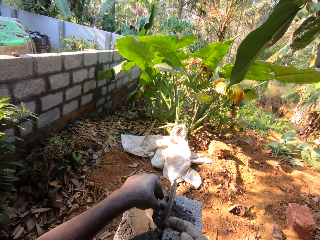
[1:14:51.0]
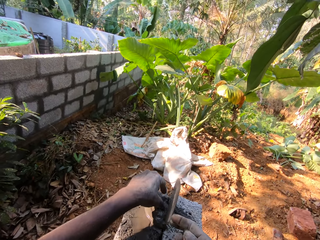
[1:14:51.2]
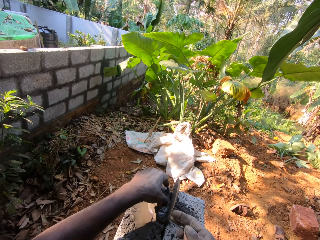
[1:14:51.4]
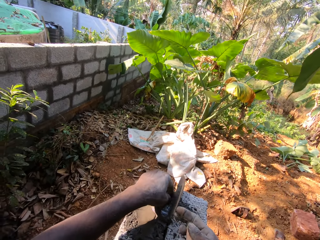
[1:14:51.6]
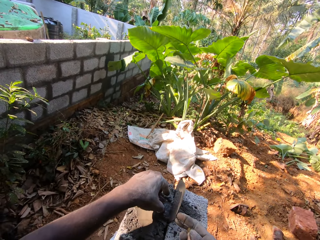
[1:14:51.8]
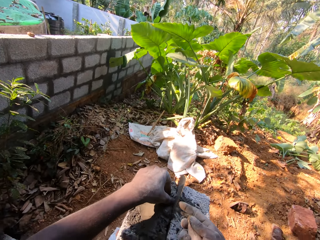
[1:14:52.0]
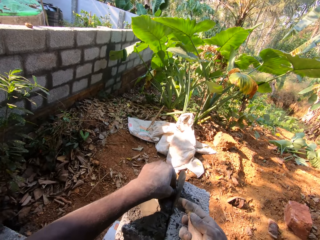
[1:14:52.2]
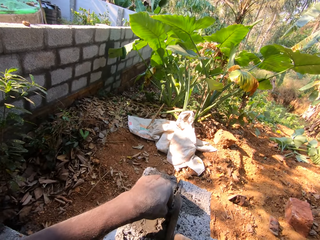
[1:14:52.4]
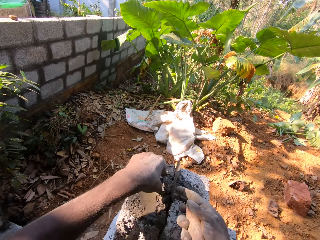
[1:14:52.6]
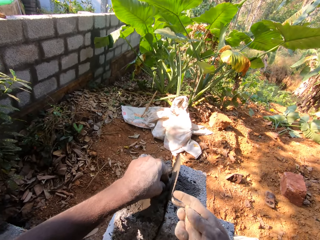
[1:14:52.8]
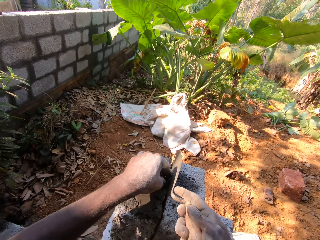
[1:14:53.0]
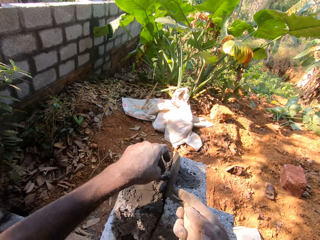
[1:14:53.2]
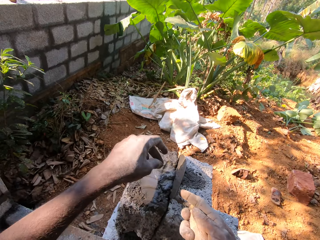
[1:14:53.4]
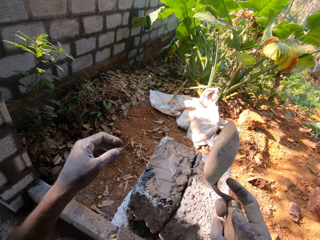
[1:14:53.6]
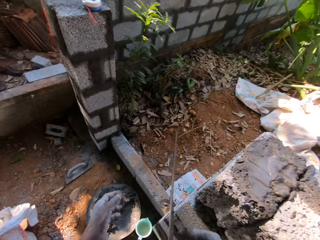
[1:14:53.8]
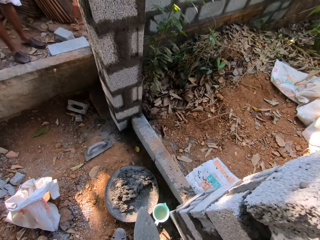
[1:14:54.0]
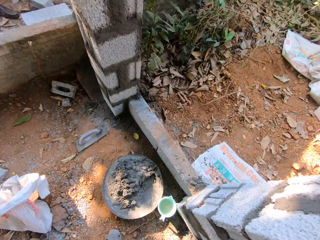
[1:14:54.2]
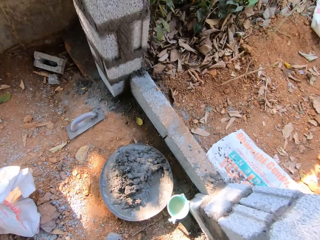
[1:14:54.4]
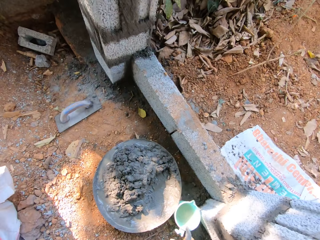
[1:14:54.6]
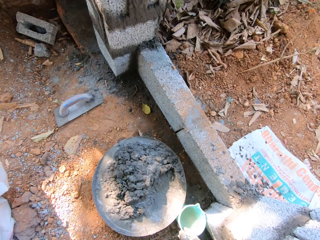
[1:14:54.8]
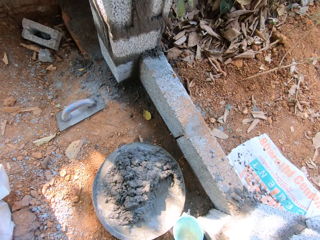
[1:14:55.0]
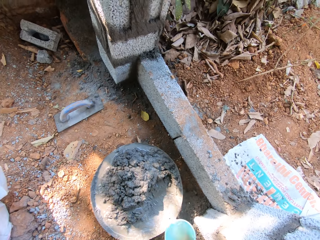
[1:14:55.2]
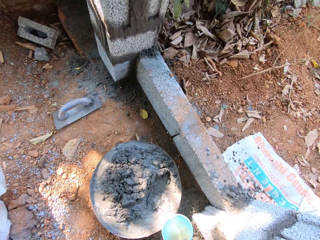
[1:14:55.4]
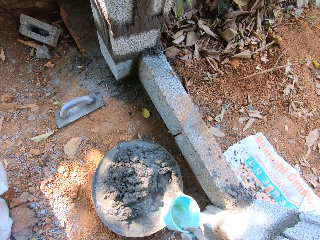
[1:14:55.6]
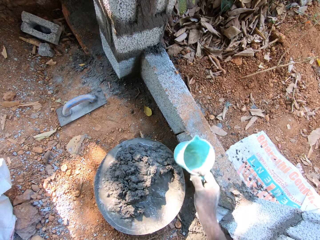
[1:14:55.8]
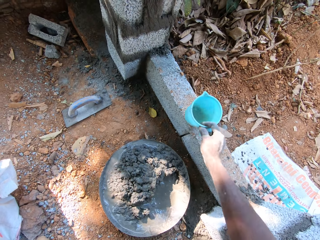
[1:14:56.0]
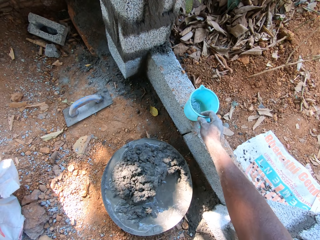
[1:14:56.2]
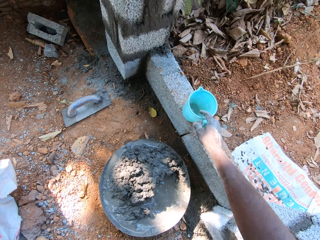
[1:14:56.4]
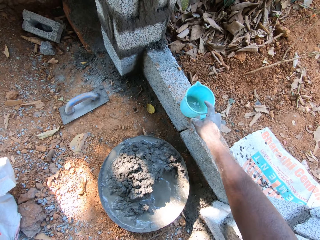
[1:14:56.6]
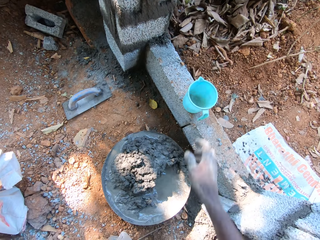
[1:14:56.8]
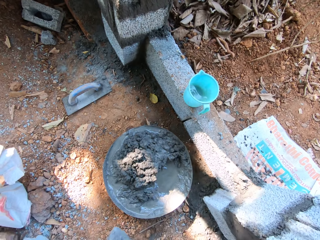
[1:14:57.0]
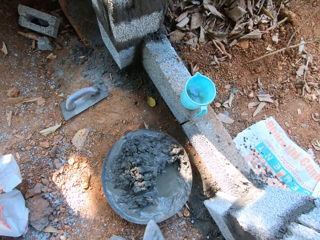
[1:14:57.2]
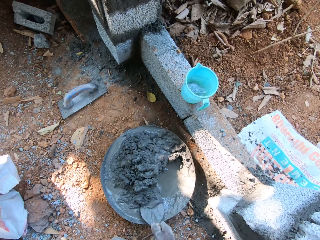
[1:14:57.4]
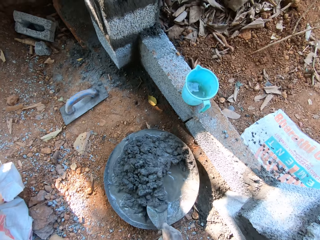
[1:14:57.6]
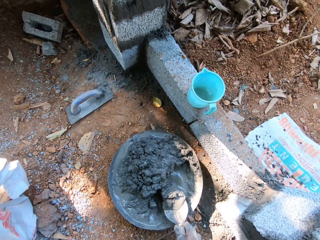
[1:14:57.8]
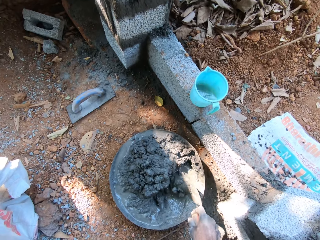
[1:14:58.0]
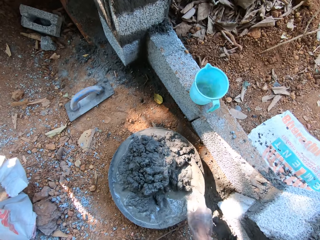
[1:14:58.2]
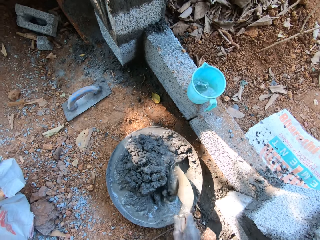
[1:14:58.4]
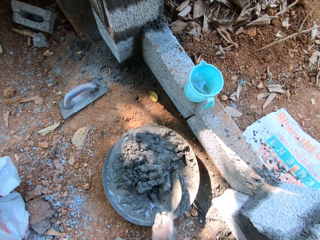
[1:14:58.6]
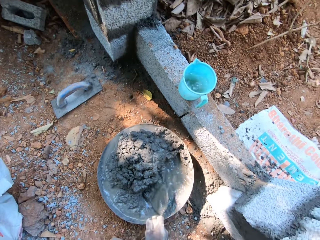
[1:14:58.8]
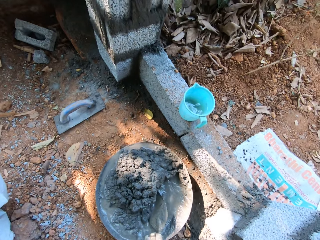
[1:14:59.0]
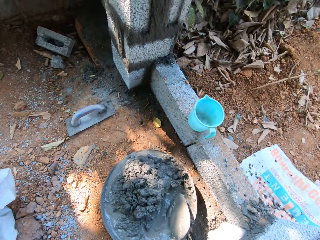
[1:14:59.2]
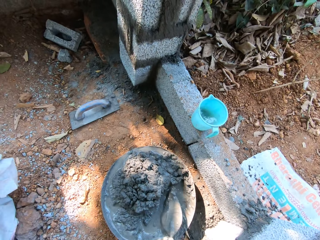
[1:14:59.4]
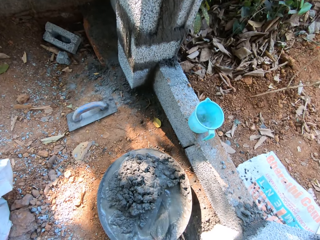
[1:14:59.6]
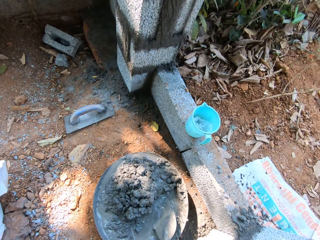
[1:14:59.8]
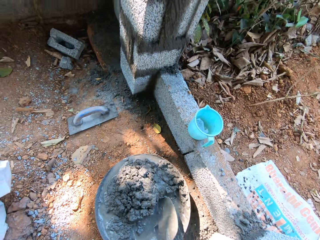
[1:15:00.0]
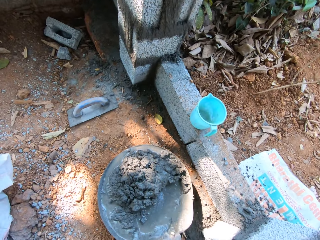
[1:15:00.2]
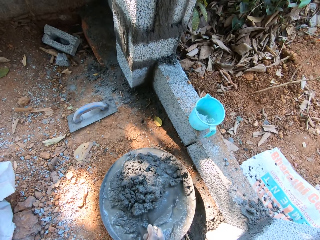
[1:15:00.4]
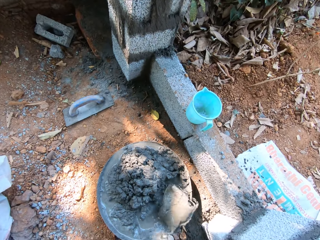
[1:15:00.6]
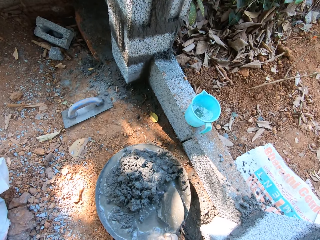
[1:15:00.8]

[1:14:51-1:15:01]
The camera wearer picks up the cup of water on the ground with his right hand. He pours water from the cup into the pan on the ground with his right hand. He places the cup of water on a brick with his right hand. He stirs concrete in the pan with the brick trowel in his right hand.

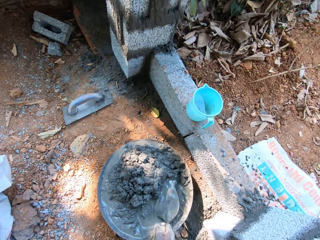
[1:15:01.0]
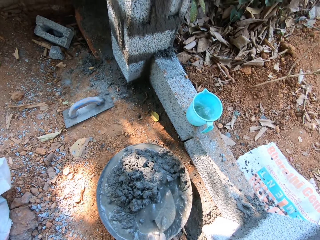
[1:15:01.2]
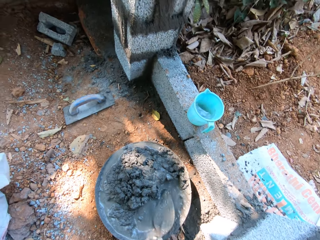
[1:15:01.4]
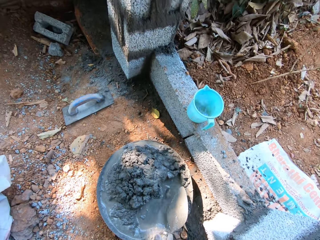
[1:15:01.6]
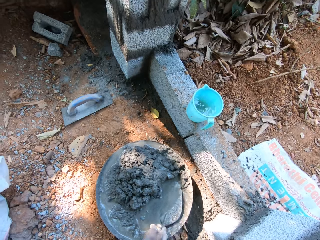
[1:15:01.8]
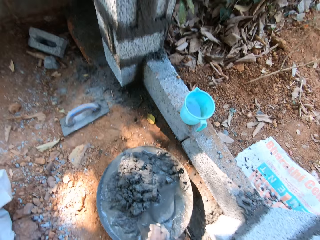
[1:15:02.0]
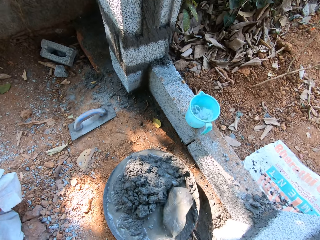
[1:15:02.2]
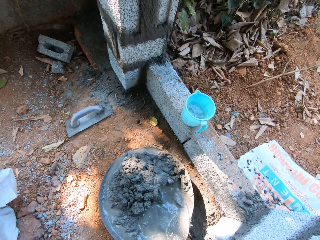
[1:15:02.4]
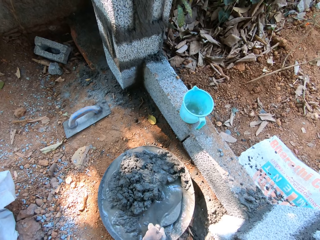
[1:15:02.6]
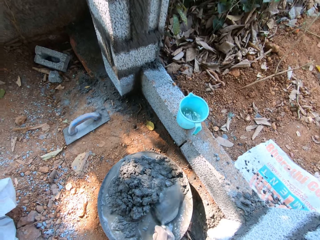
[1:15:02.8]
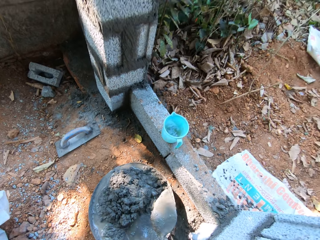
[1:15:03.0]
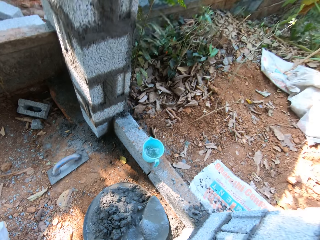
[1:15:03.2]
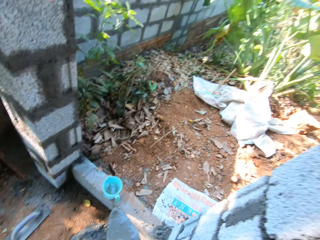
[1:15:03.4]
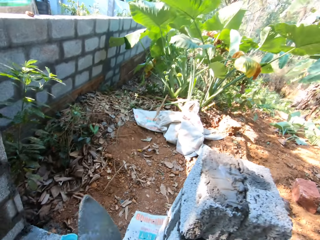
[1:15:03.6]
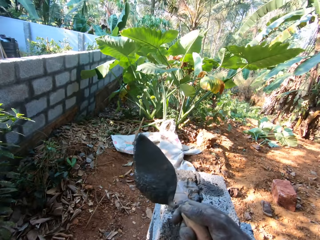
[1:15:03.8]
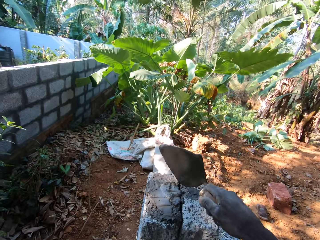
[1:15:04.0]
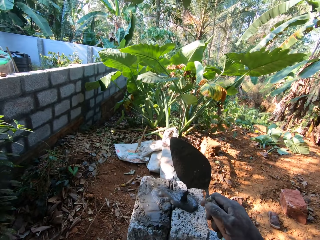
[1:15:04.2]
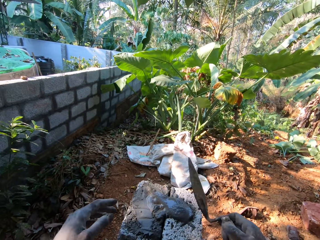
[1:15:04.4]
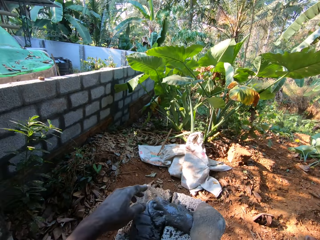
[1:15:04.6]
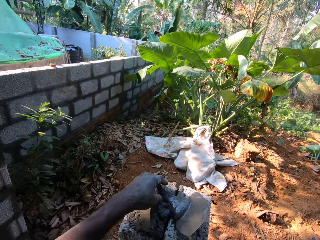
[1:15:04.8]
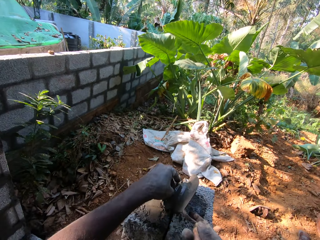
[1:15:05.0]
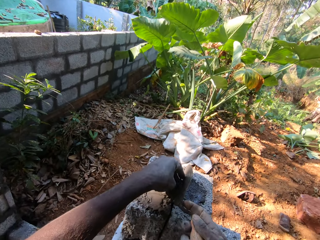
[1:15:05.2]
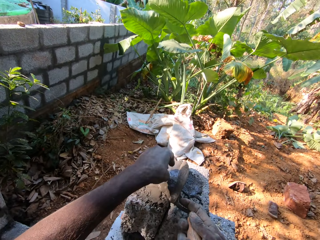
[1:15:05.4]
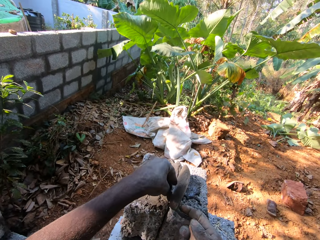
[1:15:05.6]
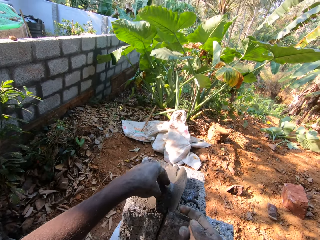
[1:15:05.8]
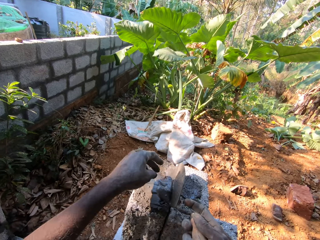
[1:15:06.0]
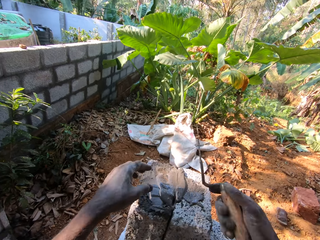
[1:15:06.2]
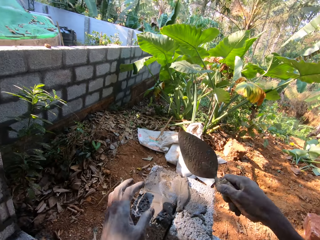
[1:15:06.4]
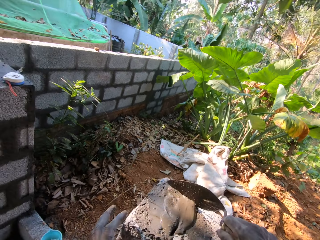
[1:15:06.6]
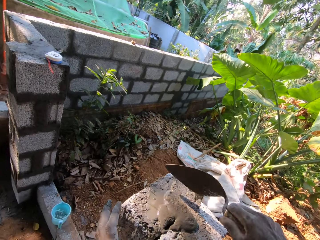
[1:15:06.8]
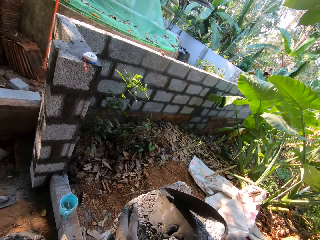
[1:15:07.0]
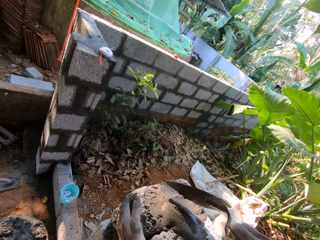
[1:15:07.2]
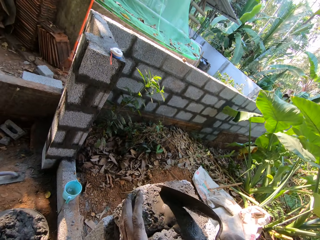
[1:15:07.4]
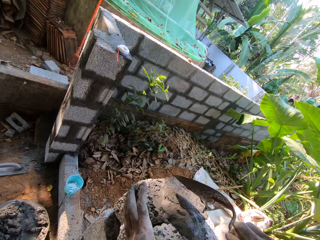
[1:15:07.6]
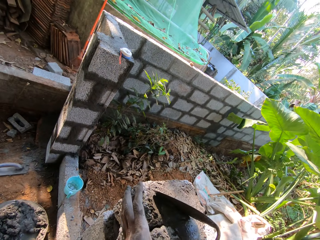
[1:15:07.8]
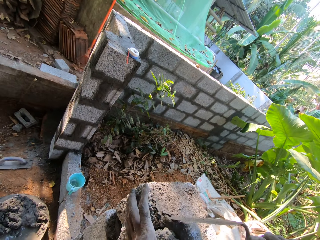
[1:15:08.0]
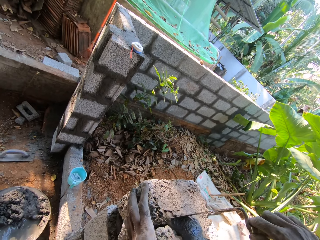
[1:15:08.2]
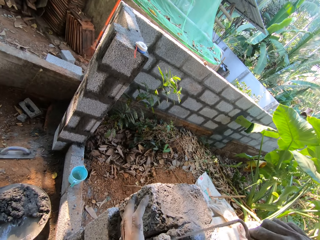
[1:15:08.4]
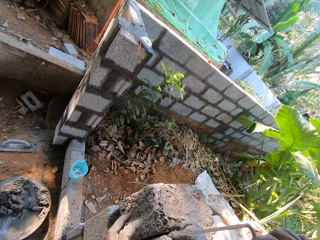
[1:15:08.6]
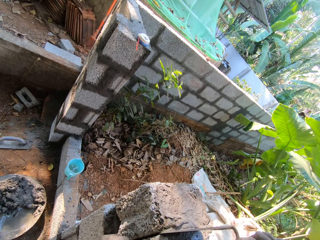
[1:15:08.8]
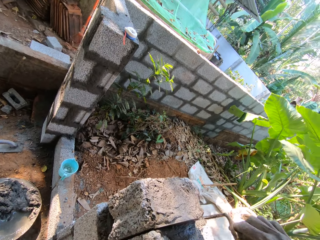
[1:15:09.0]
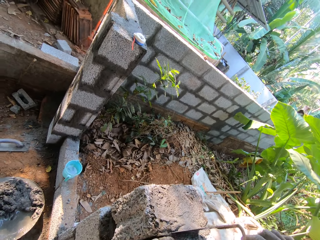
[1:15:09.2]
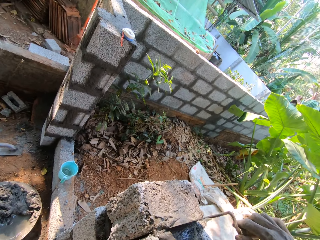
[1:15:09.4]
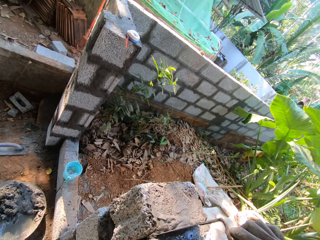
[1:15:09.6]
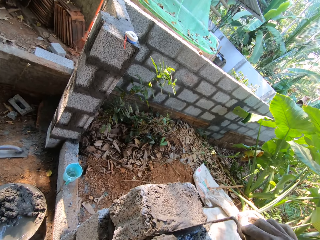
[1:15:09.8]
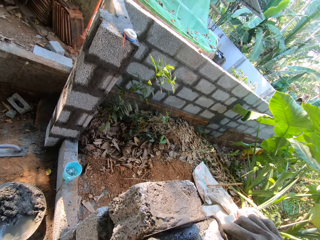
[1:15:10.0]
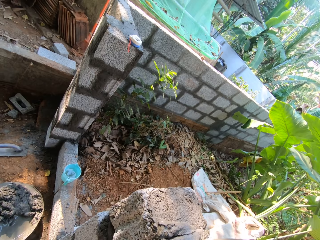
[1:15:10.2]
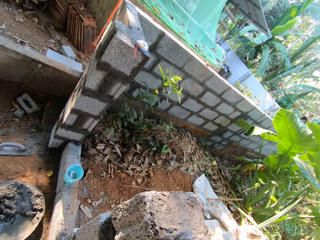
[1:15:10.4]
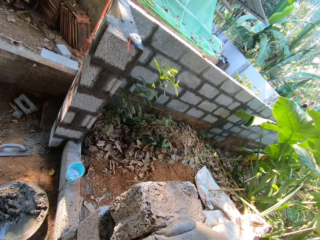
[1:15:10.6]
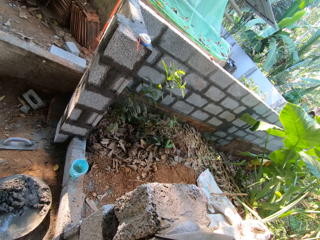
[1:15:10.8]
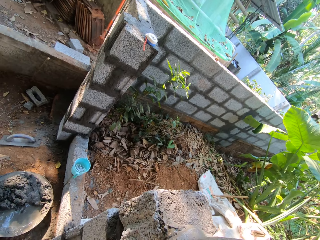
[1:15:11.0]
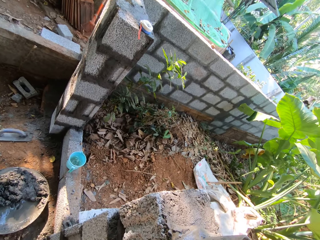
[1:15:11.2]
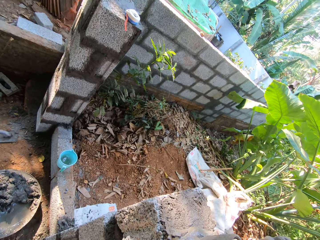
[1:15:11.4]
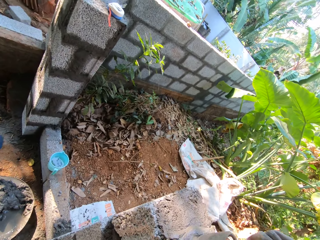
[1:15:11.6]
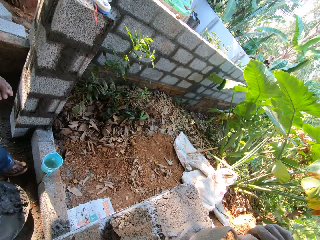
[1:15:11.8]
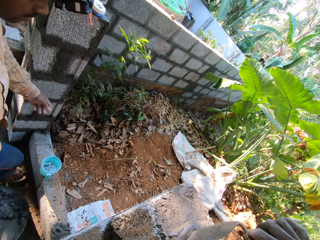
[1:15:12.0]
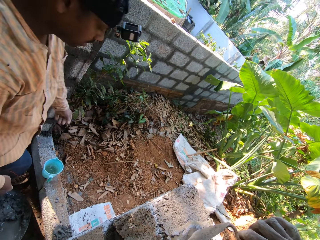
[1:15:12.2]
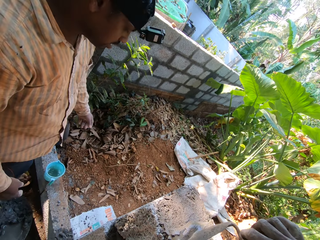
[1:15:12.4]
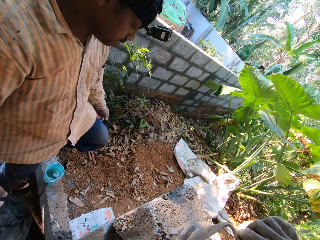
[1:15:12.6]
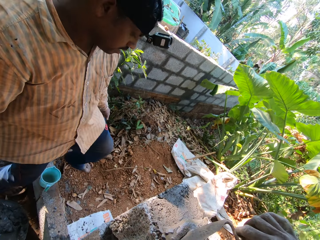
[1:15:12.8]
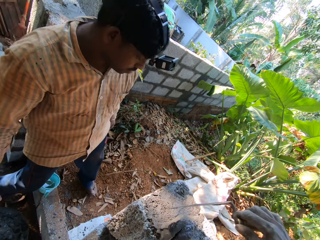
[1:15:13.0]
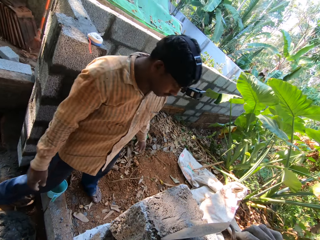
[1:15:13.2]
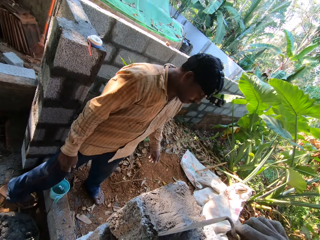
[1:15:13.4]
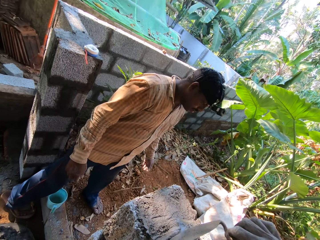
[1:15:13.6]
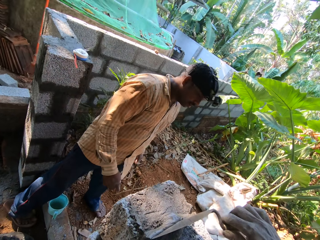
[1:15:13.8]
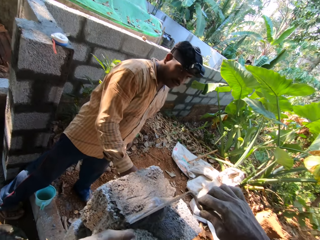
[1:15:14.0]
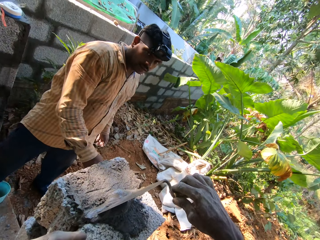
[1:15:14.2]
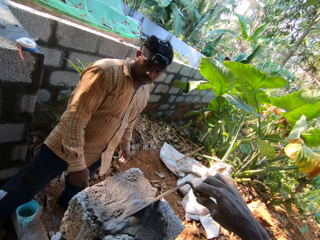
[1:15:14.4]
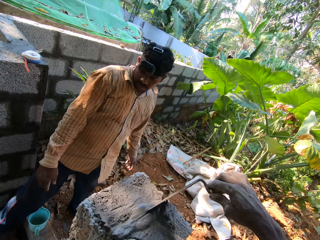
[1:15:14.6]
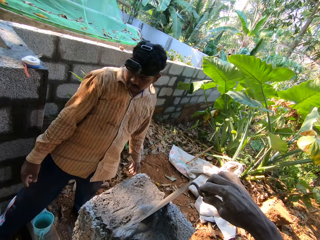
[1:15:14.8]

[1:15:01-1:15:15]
The camera wearer scoops concrete in the pan with the brick trowel in his right hand. He pours concrete on the brick with the brick trowel in his right hand. He spreads the concrete in between the bricks on the fence with both hands. He places concrete between the blocks with the trowel. A man interacts with the camera wearer.
